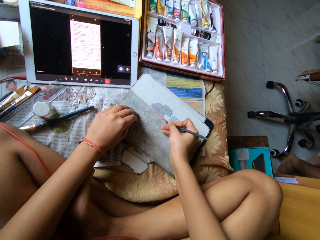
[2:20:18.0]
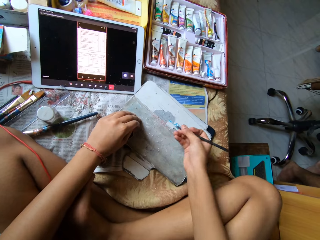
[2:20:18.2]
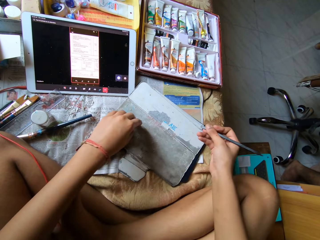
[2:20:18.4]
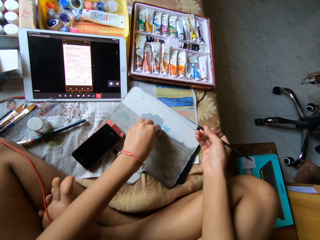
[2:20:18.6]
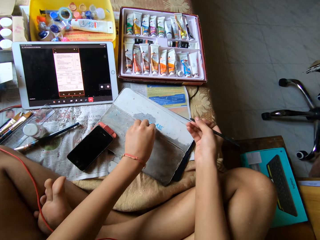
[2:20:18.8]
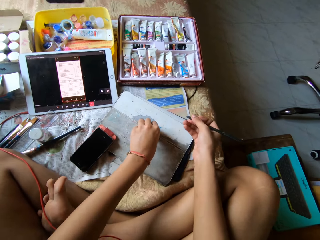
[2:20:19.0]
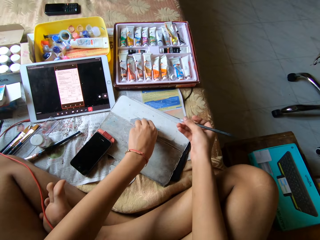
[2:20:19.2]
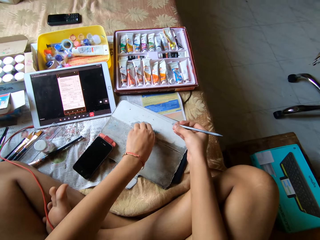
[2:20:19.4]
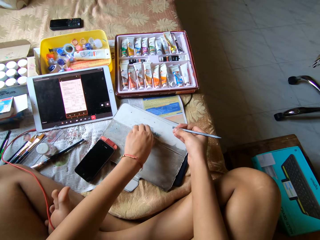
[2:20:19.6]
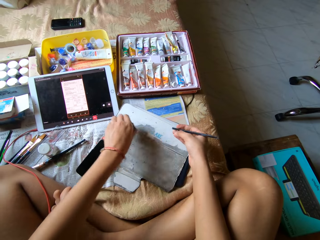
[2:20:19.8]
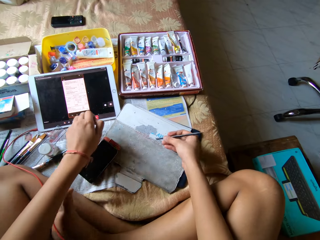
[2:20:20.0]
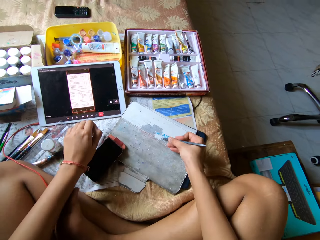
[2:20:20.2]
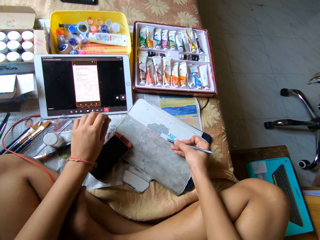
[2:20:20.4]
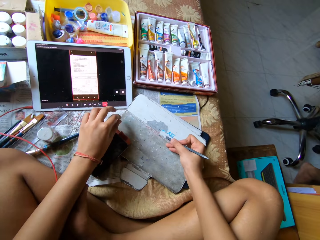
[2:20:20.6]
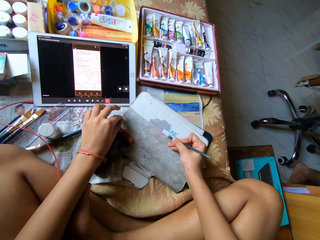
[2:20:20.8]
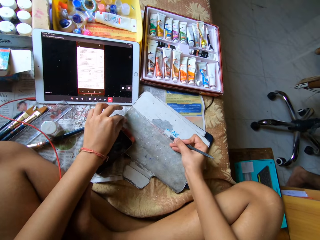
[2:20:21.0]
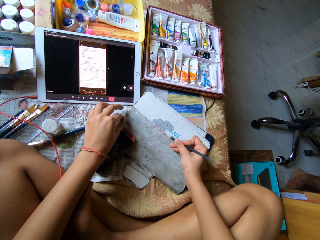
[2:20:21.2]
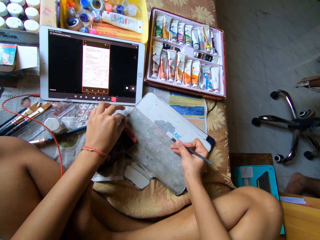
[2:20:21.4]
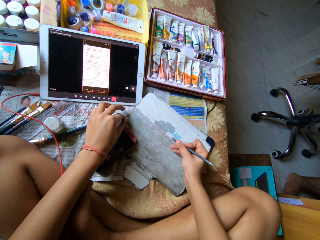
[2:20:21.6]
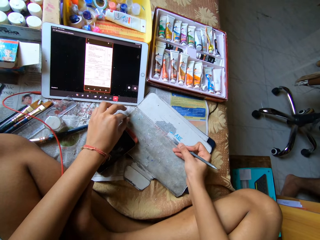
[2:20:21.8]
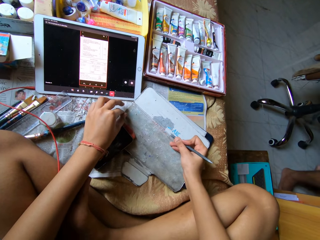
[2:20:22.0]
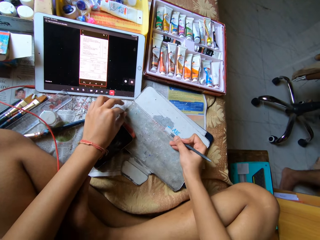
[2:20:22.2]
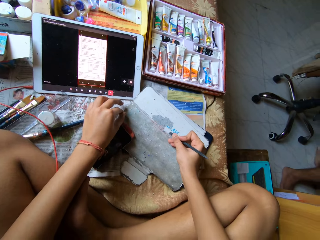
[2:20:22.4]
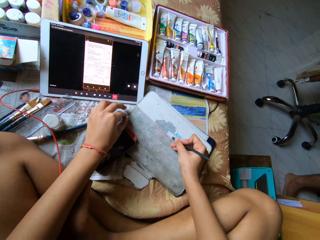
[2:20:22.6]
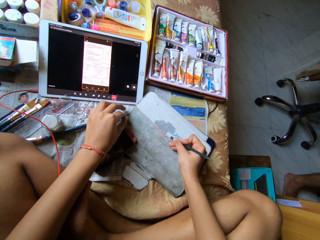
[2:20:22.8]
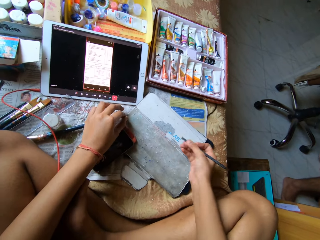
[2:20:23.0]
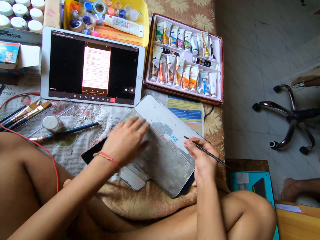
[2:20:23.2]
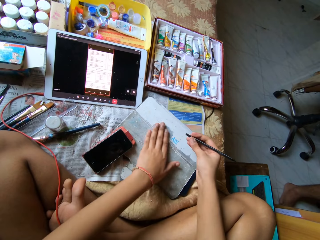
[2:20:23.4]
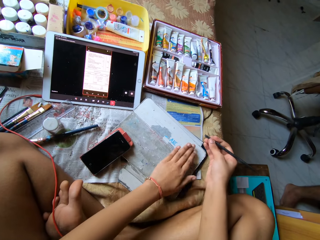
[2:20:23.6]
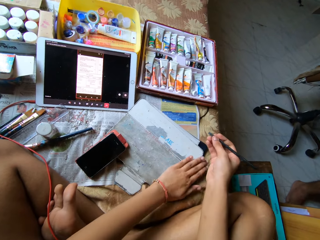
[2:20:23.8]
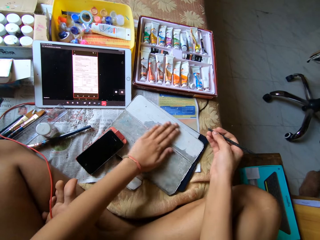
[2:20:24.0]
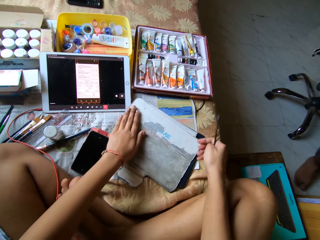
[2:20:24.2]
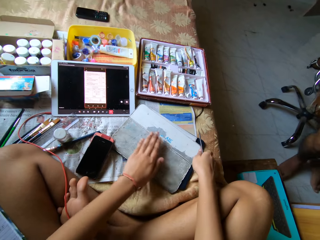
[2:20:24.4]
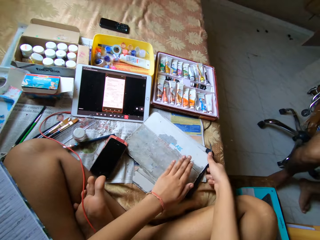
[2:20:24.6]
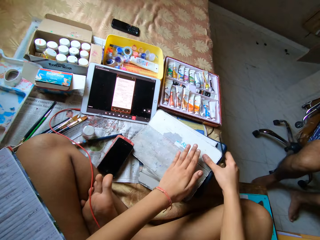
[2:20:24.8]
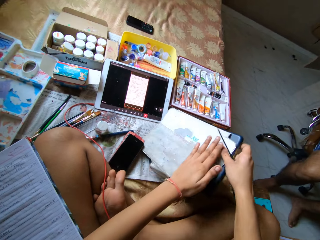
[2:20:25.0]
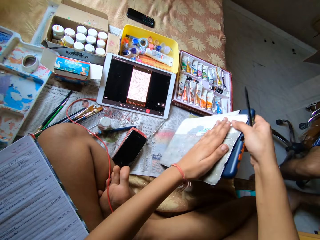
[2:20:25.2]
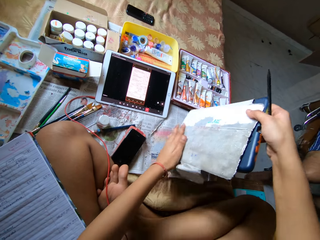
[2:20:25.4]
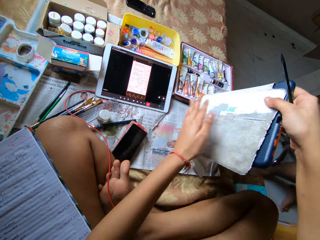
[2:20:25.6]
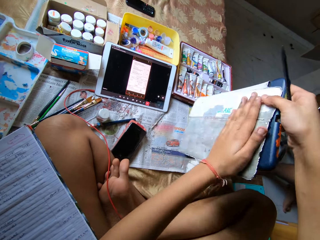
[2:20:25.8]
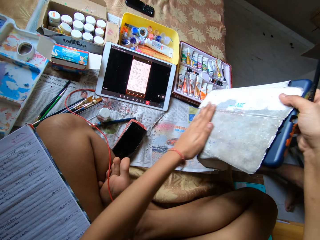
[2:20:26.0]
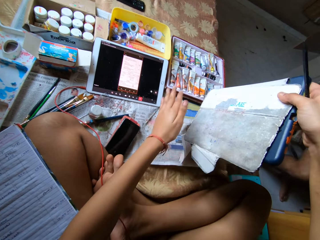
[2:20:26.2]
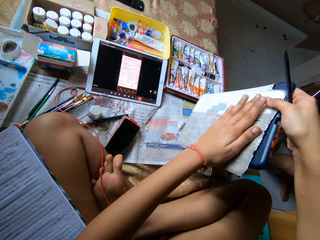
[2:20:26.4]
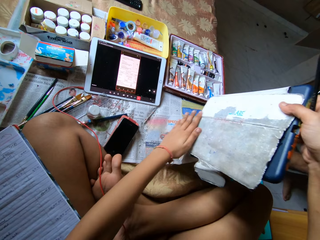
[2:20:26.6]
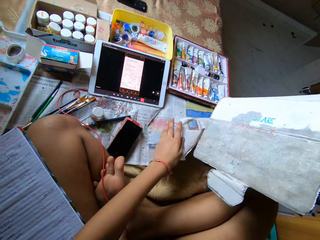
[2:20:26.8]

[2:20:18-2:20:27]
The camera wearer picks a peeled particle on the tablet cover with her left hand. She peels off the outer layer of the tablet cover with her left hand. She peels the skin of the tablet cover with the metal scraper in her right hand. She drops the peeled particle on the bed with her left hand. She wipes the tablet cover with her left hand. She picks the tablet cover from the bed with her right hand. She wipes the tablet cover with her left hand.

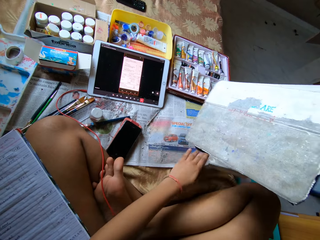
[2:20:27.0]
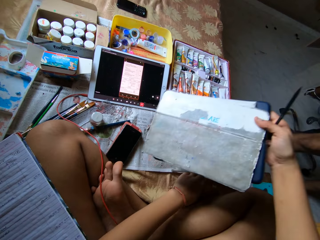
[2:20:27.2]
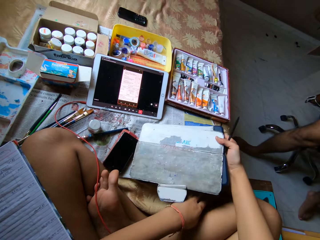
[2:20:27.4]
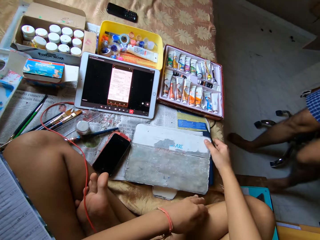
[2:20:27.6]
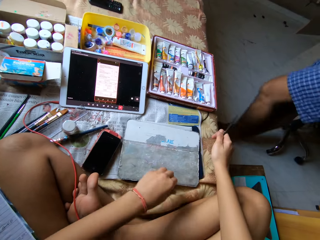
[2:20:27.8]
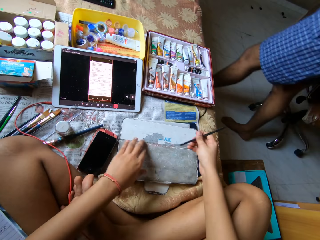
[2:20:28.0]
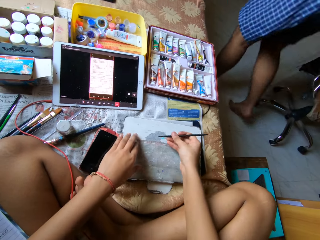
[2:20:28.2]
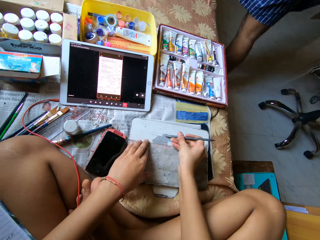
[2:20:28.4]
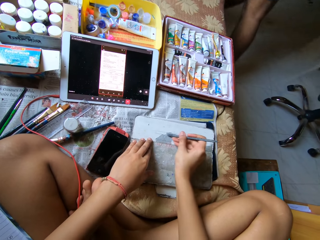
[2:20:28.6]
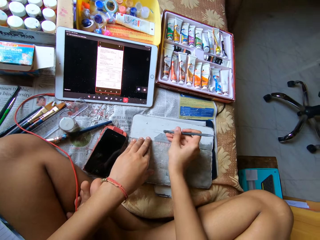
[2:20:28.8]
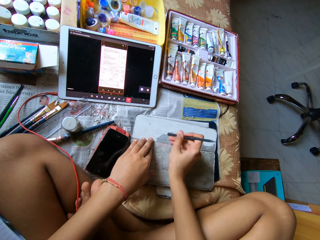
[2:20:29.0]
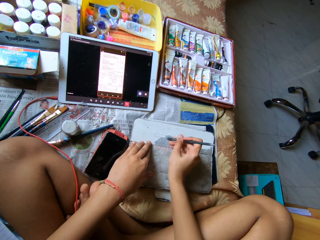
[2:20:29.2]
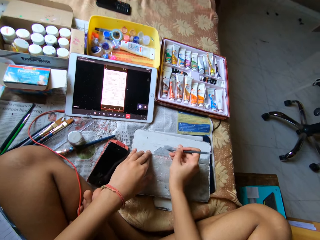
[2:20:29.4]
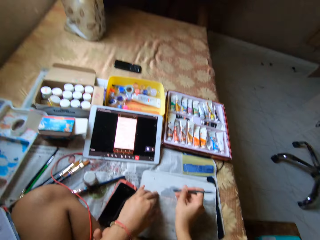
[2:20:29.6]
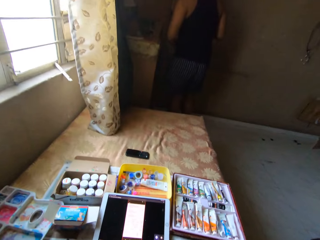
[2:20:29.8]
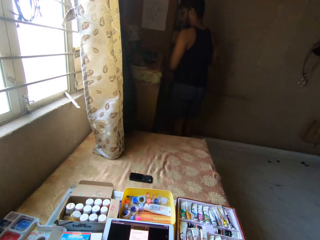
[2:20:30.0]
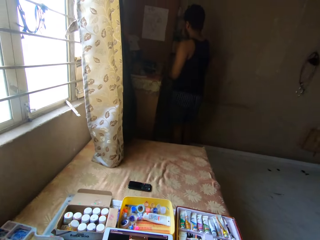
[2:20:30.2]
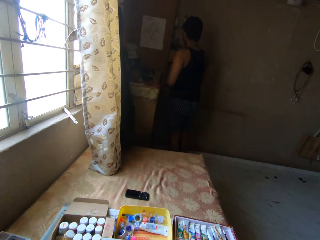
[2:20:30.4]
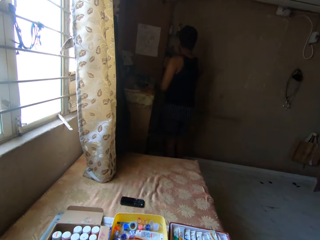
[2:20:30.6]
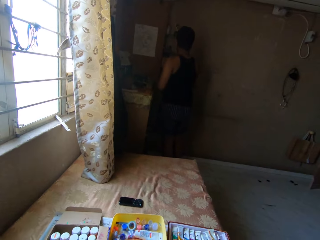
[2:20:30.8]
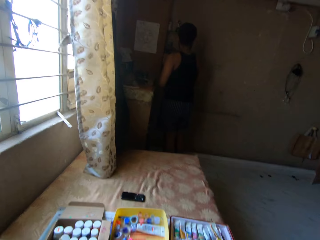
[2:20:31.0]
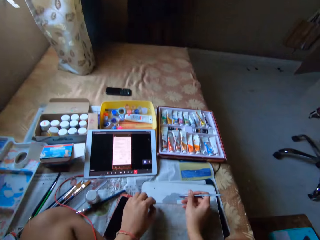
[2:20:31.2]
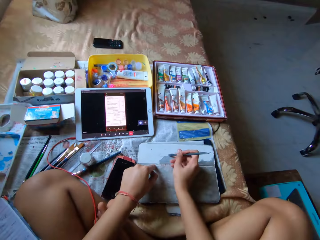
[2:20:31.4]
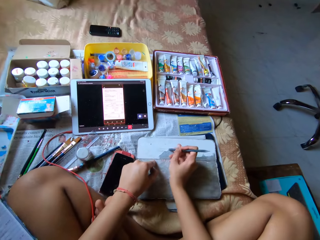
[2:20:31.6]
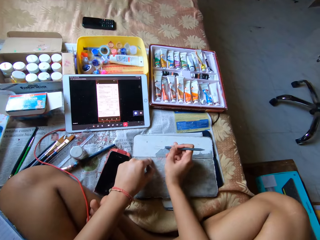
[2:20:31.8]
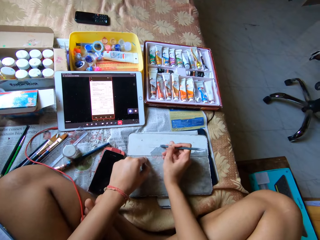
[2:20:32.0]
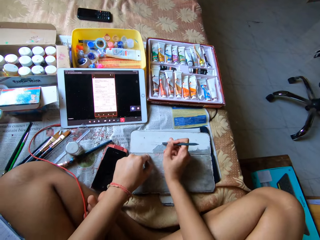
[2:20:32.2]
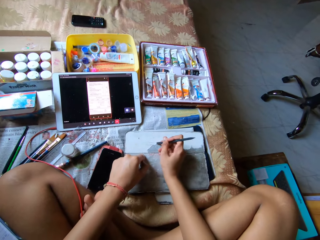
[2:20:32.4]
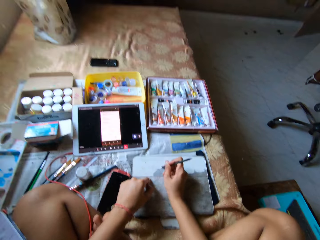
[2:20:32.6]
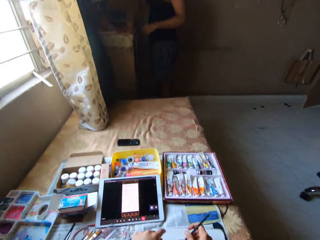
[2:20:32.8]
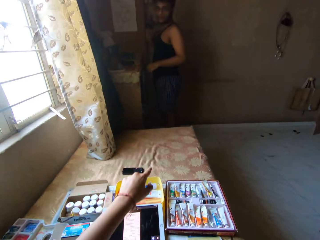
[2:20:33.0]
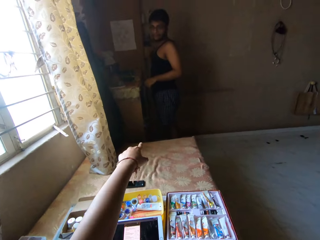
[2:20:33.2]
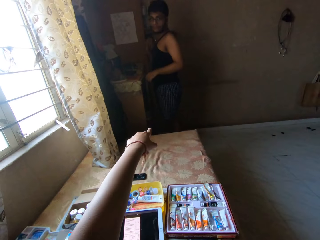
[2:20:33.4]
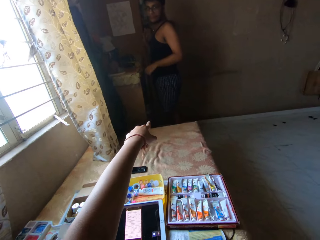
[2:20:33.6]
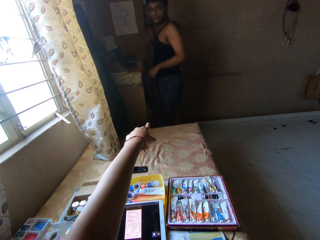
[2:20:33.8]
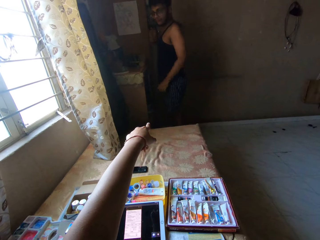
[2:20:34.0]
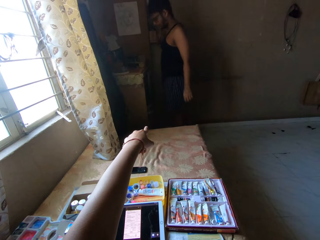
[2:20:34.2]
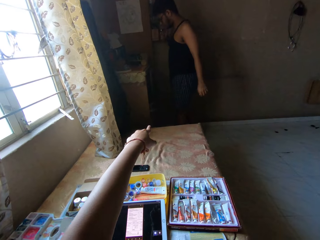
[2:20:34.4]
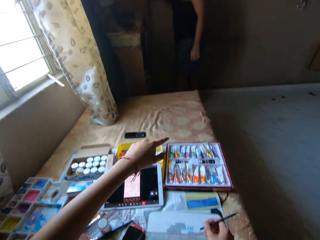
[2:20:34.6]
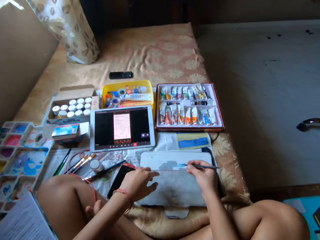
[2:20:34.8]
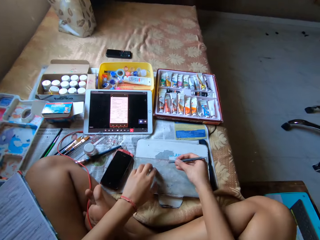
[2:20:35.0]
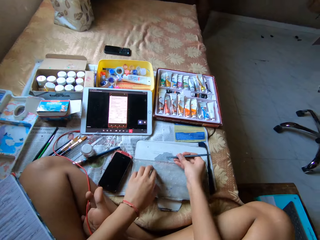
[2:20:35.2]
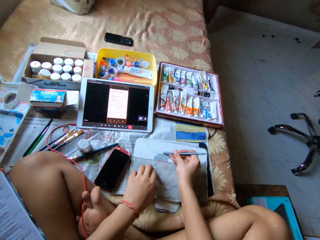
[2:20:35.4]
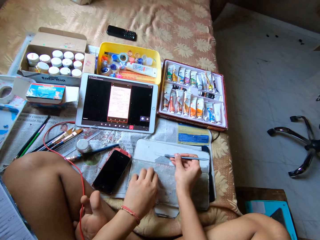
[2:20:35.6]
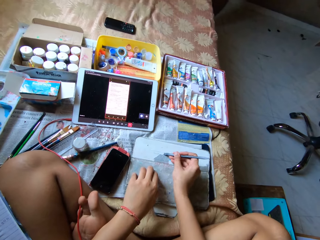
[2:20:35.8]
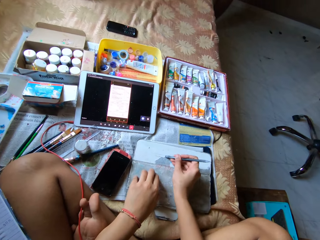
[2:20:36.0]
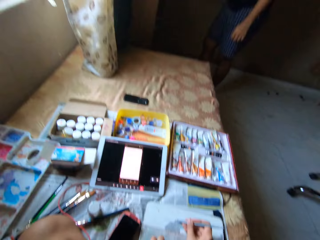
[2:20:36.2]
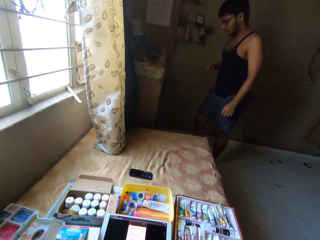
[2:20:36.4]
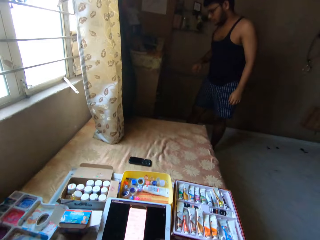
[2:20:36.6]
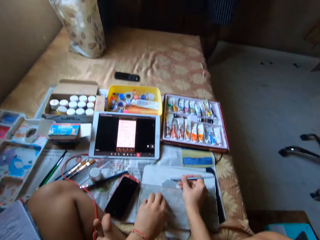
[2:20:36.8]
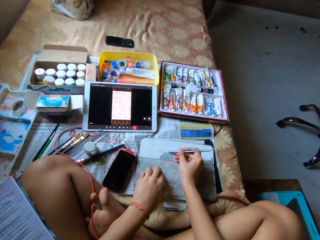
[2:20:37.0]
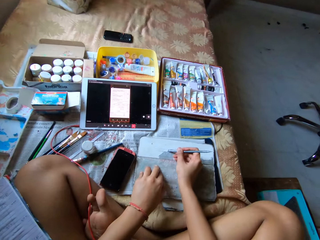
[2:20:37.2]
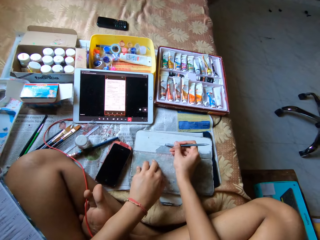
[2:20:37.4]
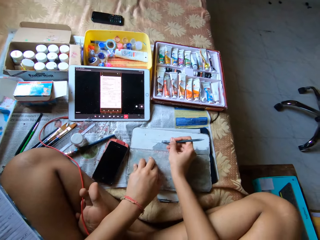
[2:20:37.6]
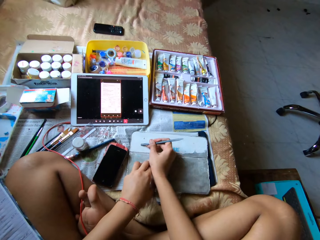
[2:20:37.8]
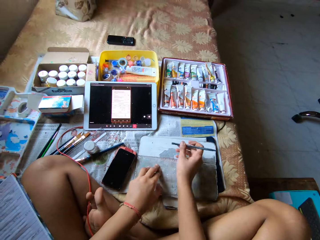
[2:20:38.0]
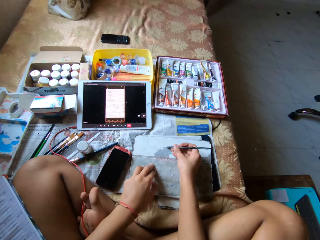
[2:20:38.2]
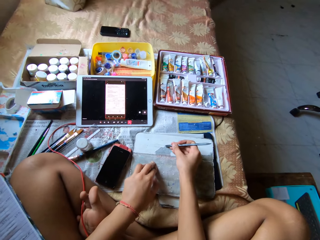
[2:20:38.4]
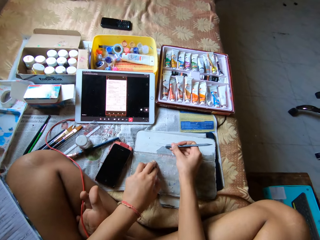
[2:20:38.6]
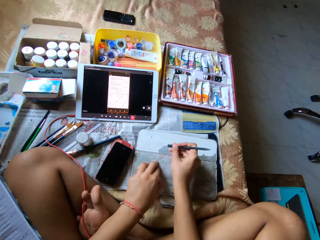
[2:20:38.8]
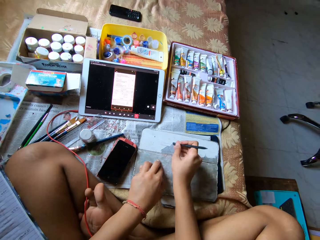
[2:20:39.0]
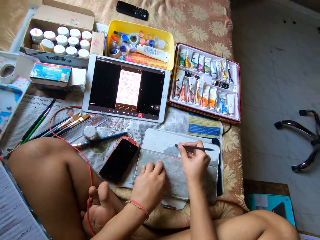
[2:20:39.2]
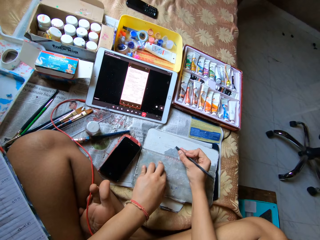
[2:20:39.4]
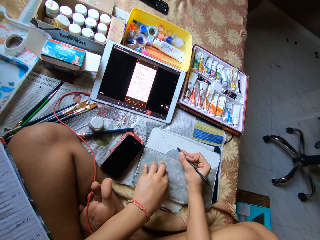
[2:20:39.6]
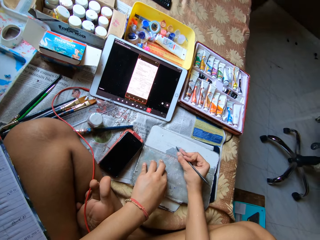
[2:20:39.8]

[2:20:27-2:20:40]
The camera wearer drops the tablet on the bed with her right hand. She peels the skin of the tablet cover with the metal scraper or chisel in her right hand. She looks around the house. She stares at a man. She looks around the house. She peels off the outer layer of the tablet cover with the chisel. The man interacts with the camera wearer. The camera wearer looks around the house. She points her left hand towards the man. She looks around the house. She touches the tablet cover with her left hand. She peels the skin of the tablet cover with the metal scraper in her right hand. She looks around the house. She peels off the outer layer of the tablet cover with the chisel.
